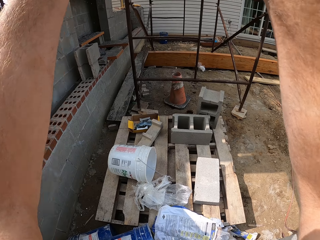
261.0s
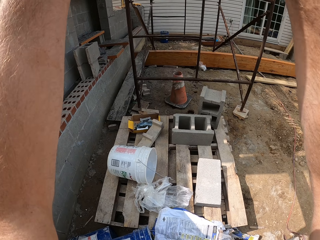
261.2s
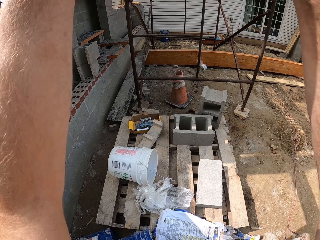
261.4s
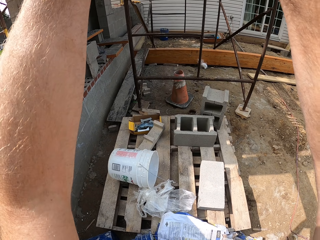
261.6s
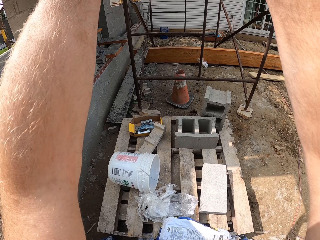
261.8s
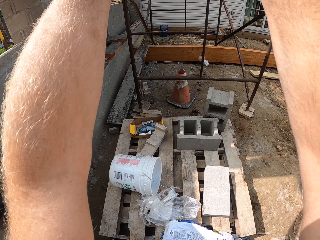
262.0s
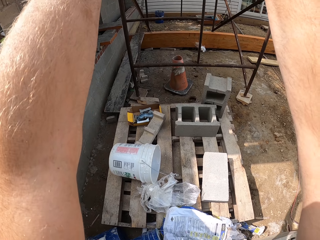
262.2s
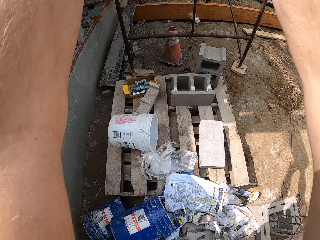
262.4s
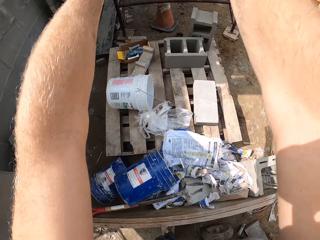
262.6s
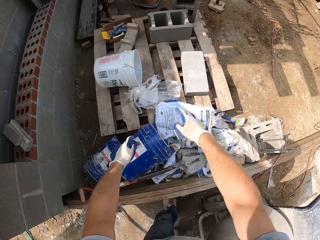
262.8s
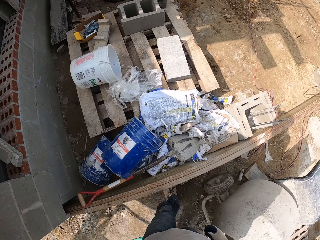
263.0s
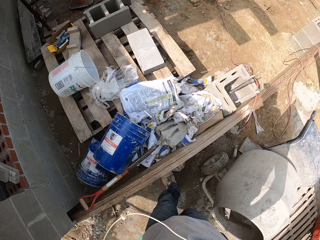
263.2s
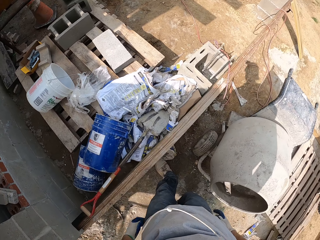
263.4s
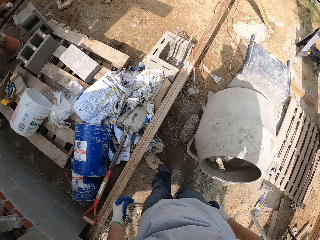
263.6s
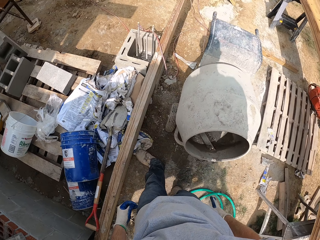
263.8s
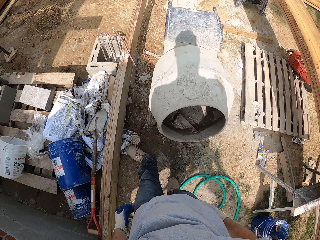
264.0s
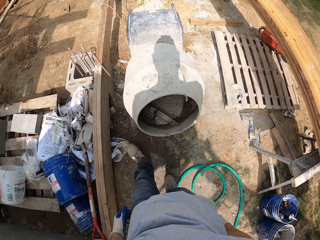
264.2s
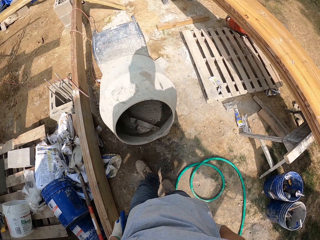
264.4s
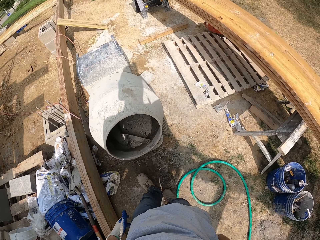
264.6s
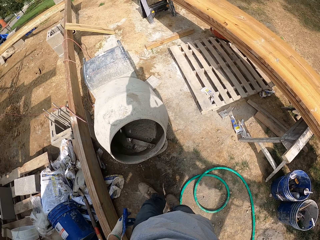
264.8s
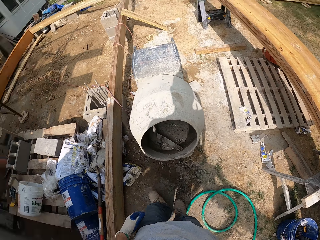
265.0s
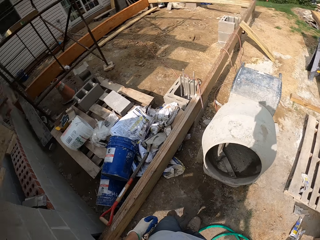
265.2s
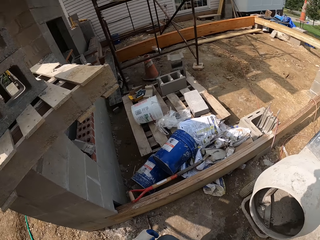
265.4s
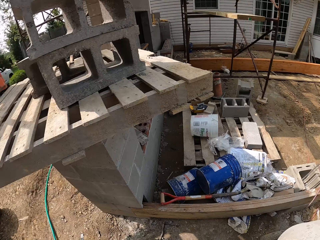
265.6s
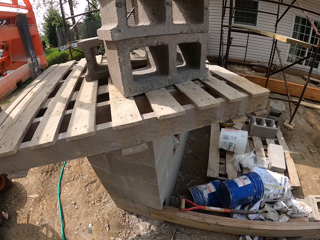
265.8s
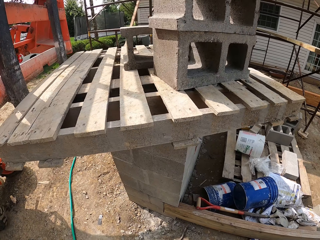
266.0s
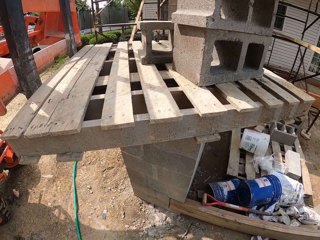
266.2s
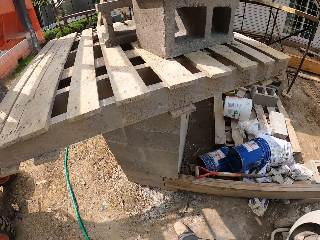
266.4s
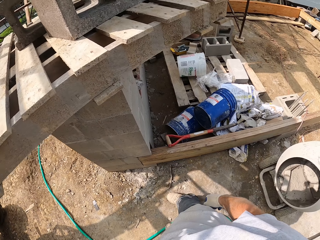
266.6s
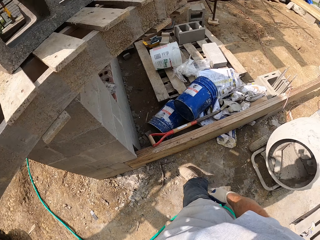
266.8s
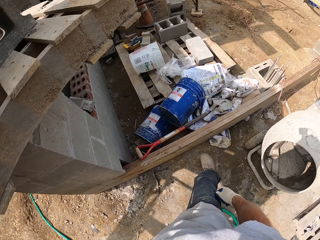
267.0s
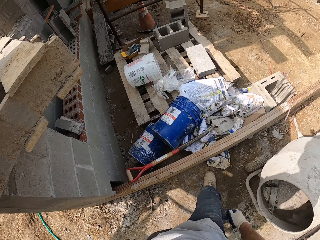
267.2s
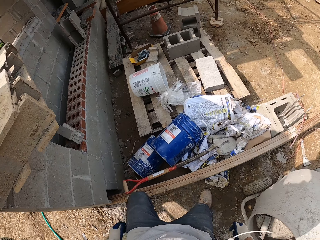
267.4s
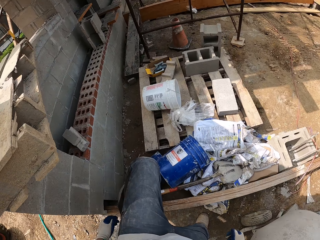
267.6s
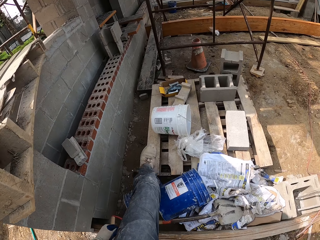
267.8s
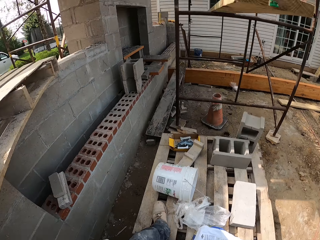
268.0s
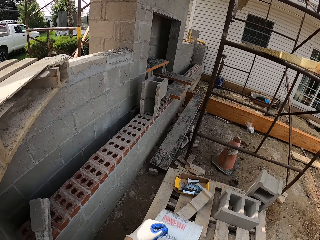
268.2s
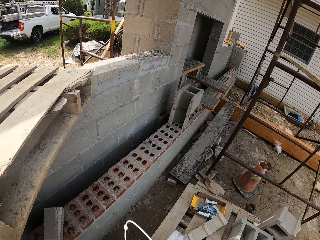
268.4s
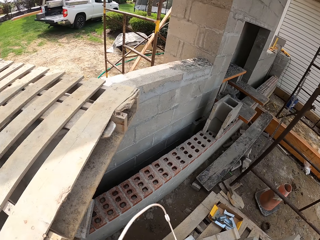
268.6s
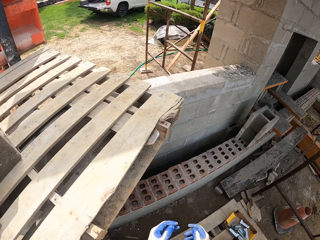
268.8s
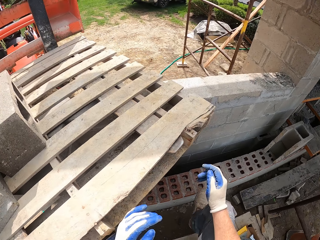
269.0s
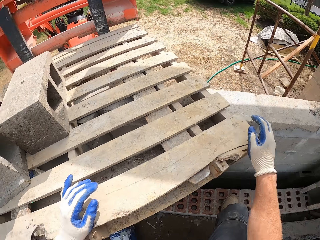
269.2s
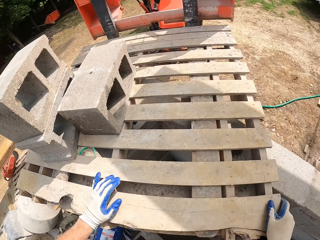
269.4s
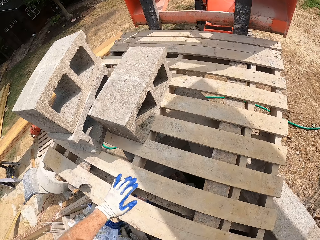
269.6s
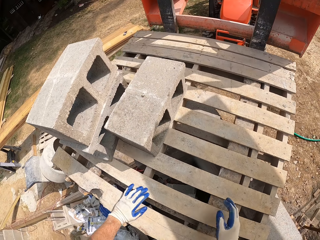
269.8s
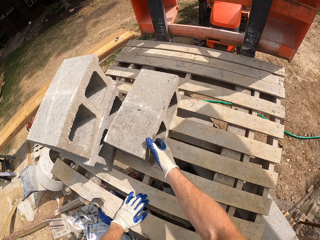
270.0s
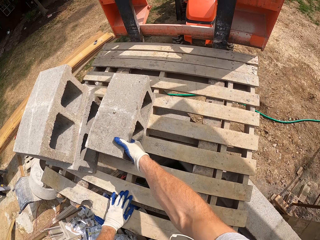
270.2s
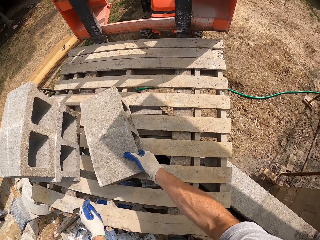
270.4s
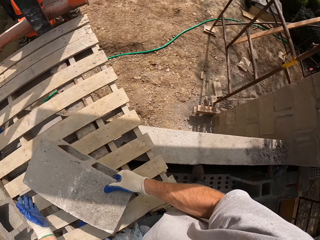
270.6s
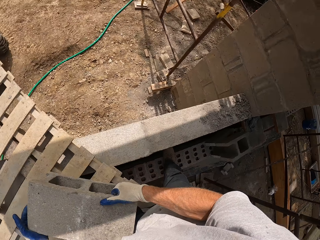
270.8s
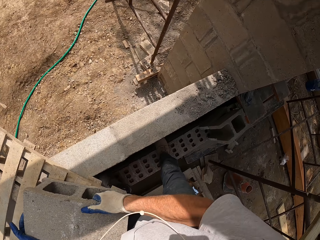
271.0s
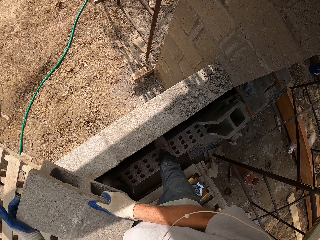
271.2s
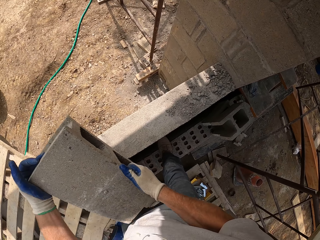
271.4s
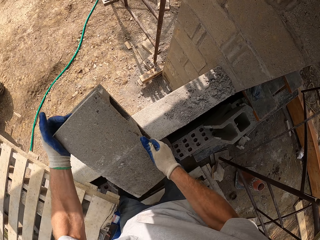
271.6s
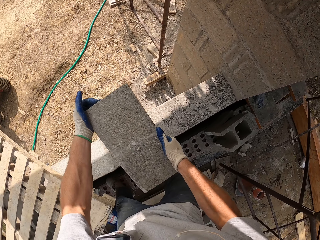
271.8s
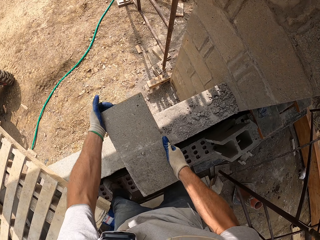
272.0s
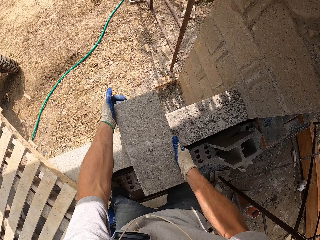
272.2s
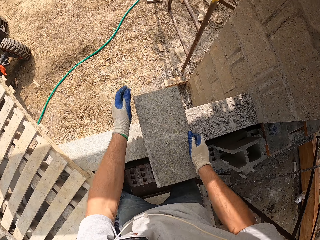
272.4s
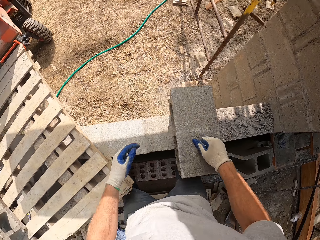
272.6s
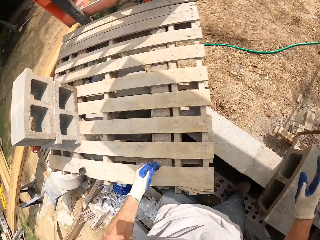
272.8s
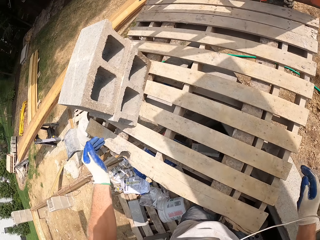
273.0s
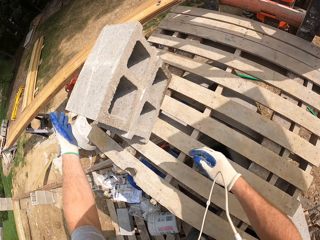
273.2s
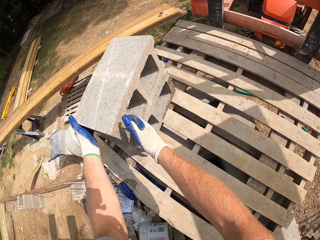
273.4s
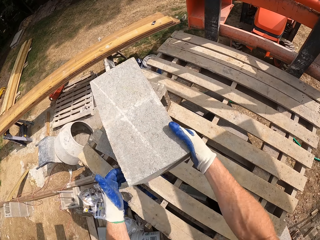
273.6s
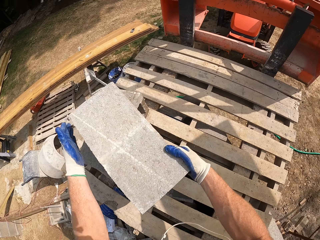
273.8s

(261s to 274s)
The camera wearer walks around the compound. They touch the pallet on the fork of the forklift. They pick another block on the pallet. They put it on the constructed wall.

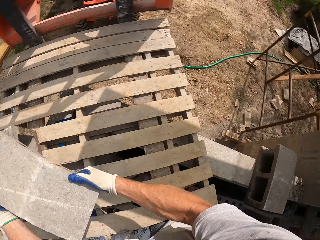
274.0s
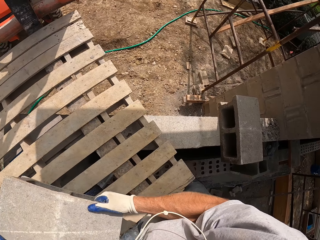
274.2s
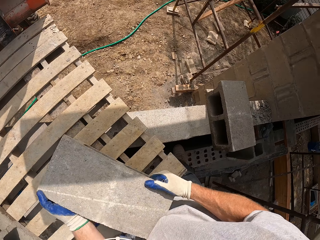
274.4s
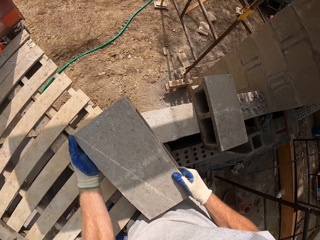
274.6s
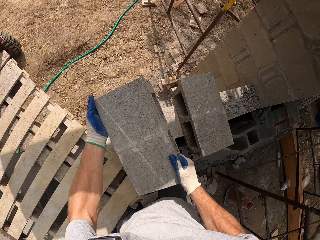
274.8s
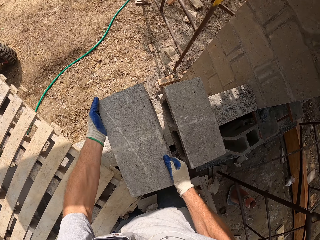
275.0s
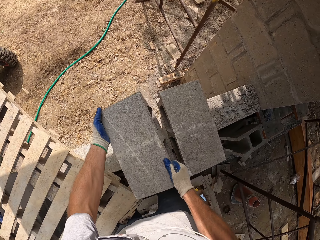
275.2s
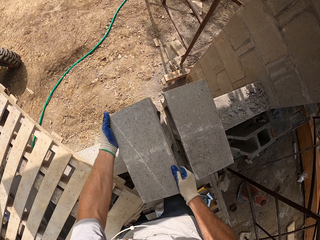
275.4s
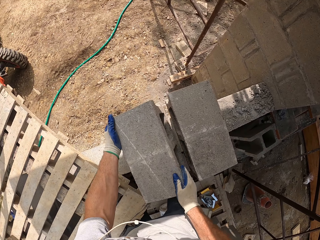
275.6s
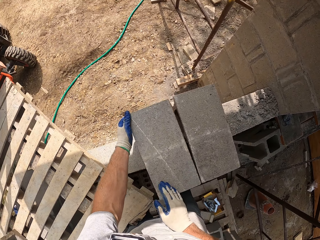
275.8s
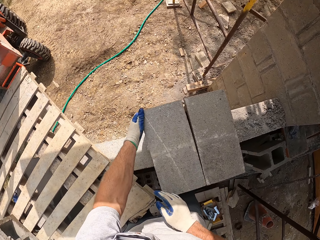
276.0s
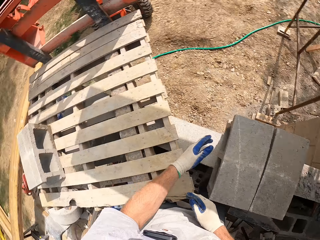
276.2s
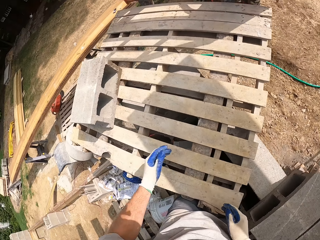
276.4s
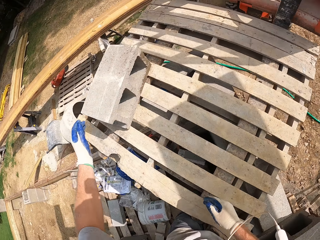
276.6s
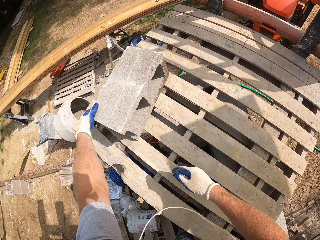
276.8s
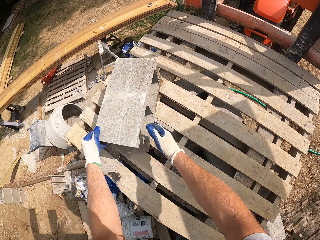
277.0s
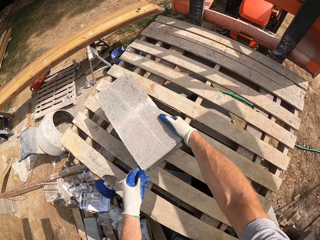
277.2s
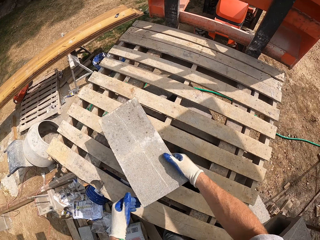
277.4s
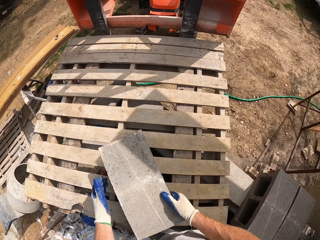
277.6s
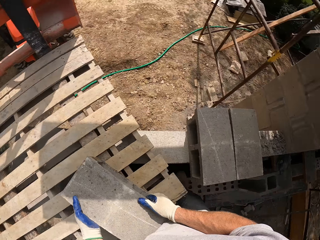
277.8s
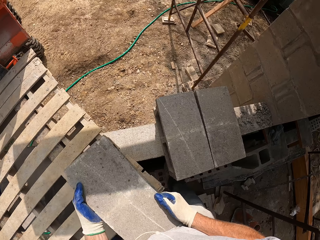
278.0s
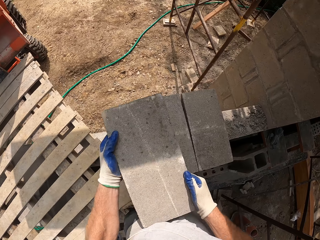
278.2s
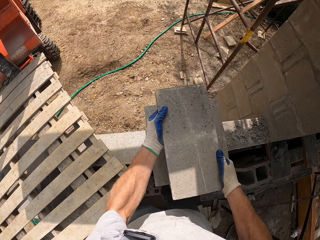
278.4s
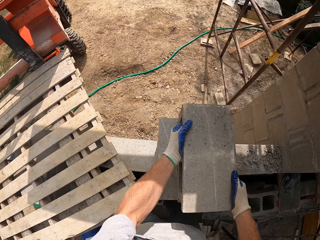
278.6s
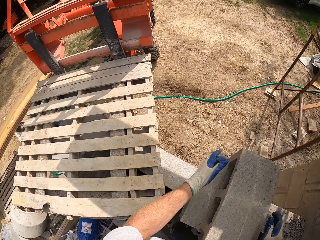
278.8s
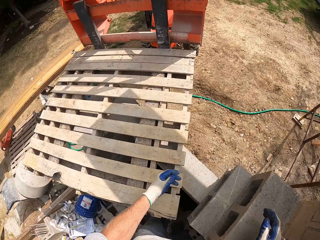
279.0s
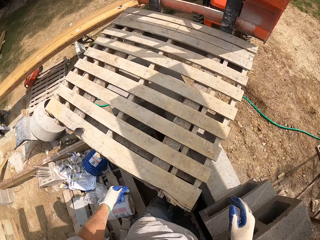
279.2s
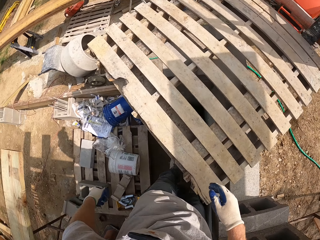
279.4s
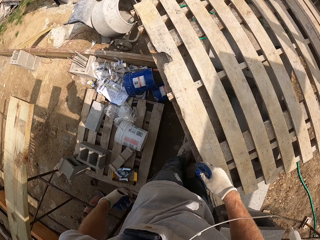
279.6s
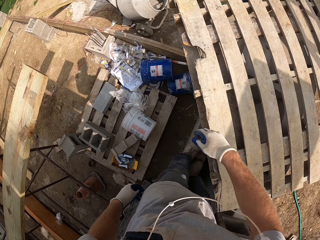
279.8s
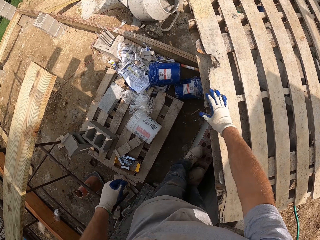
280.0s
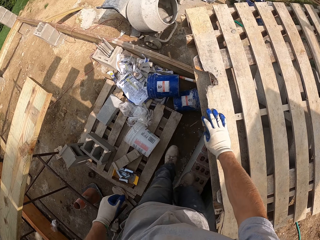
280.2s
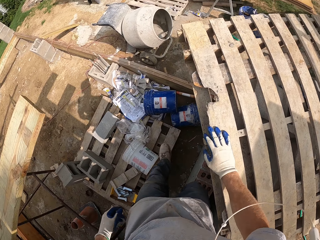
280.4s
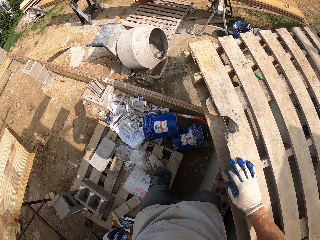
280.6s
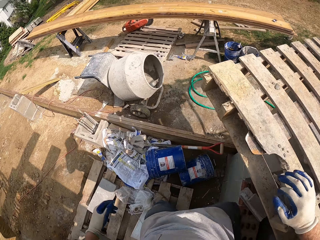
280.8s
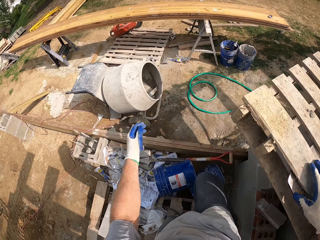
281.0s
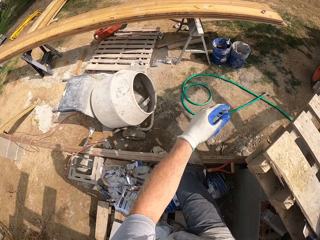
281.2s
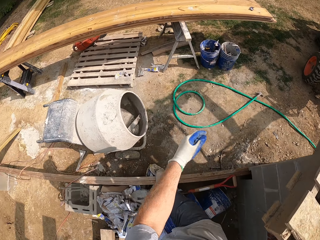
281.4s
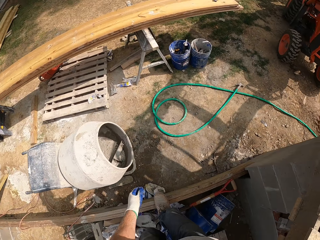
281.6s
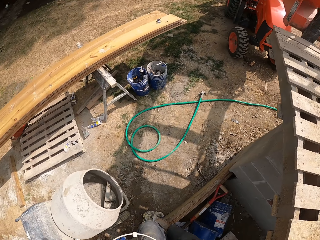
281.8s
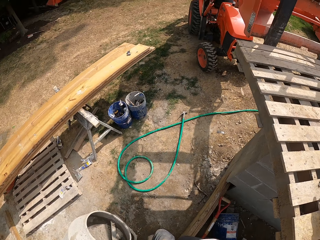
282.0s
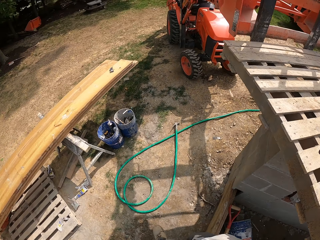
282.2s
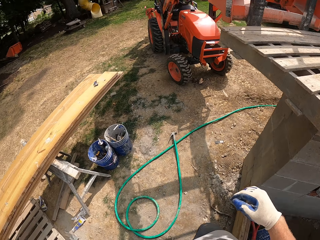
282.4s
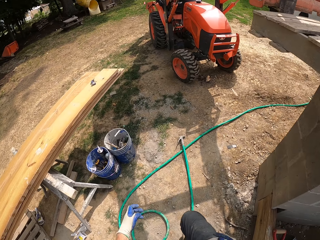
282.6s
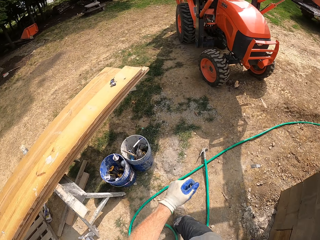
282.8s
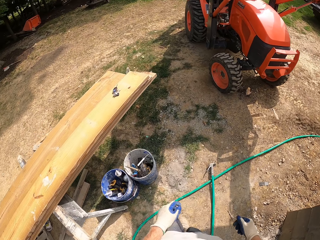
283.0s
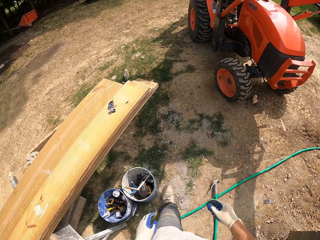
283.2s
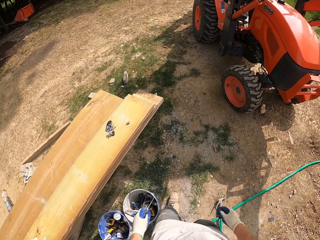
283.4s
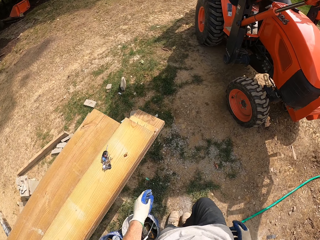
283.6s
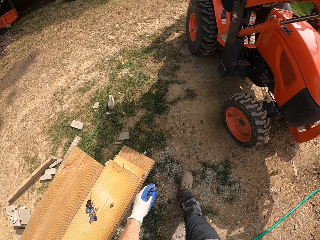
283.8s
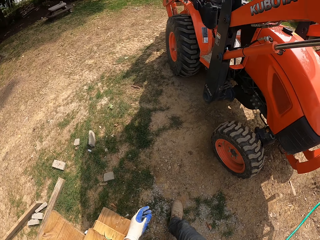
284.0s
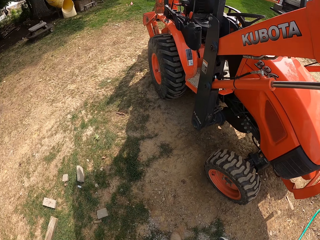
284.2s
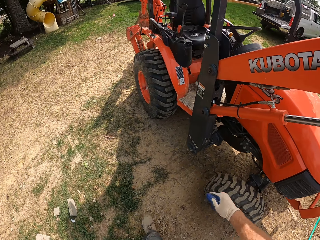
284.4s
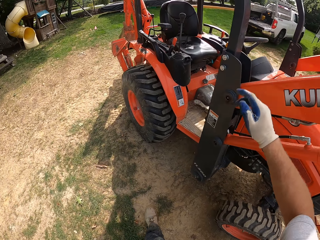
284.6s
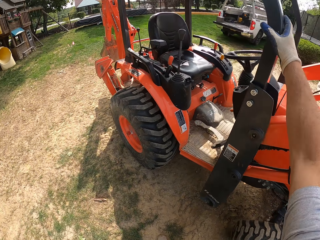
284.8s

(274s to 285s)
The camera wearer picks another block on the pallet. They put it on the constructed wall. They pick another block on the pallet. They drop it on the block on the fence block. They climb down. They walk to the tractor.
